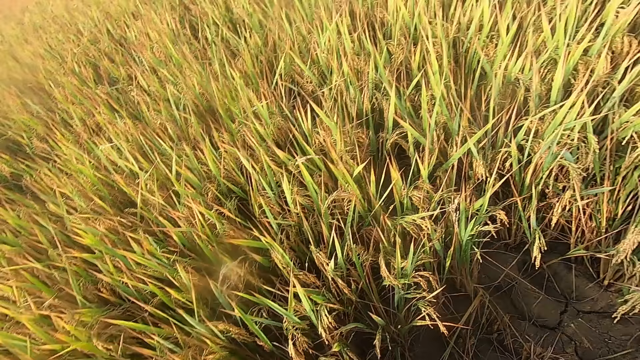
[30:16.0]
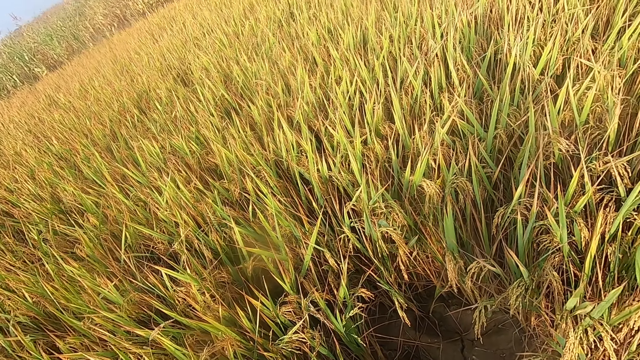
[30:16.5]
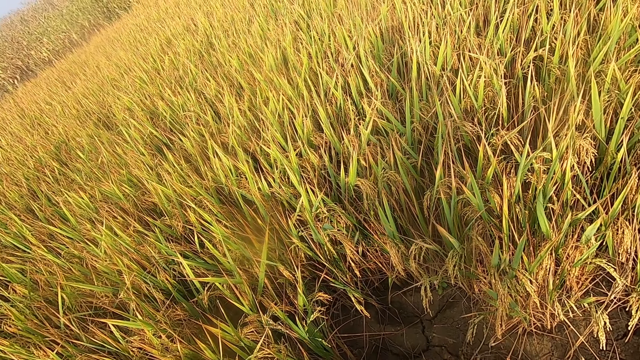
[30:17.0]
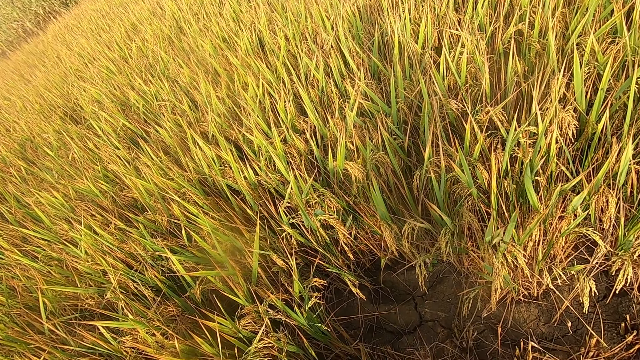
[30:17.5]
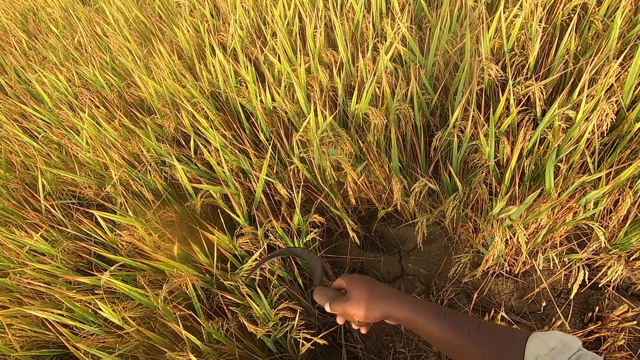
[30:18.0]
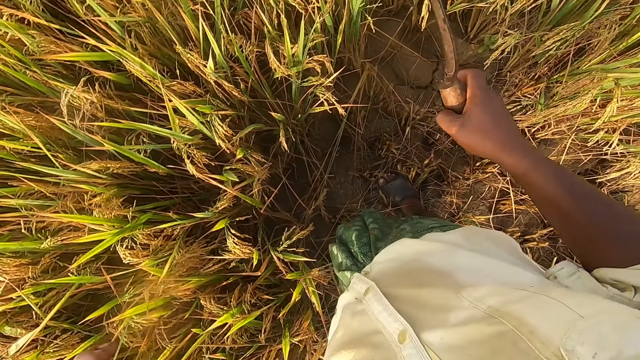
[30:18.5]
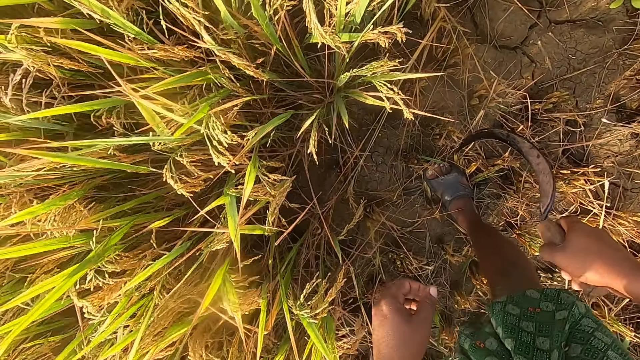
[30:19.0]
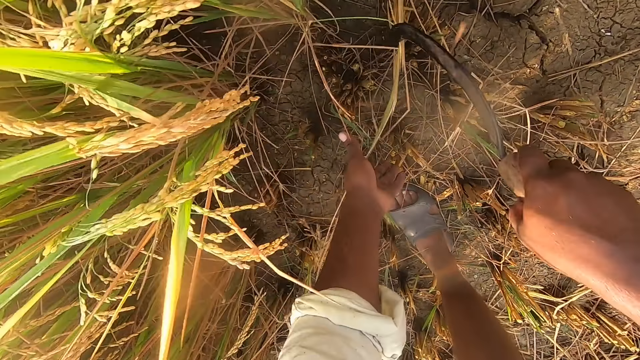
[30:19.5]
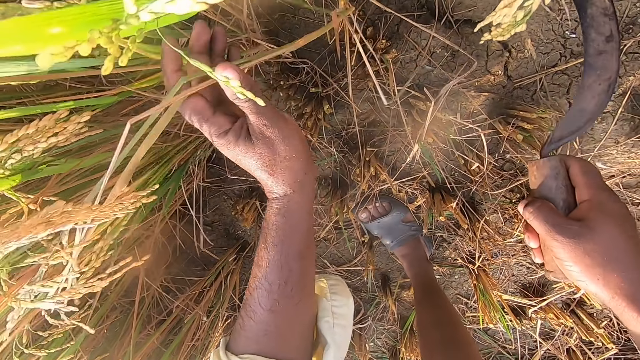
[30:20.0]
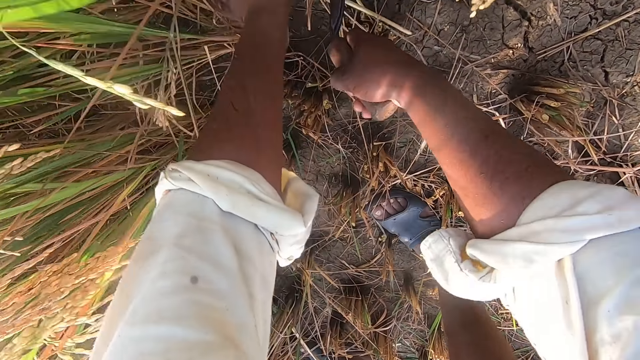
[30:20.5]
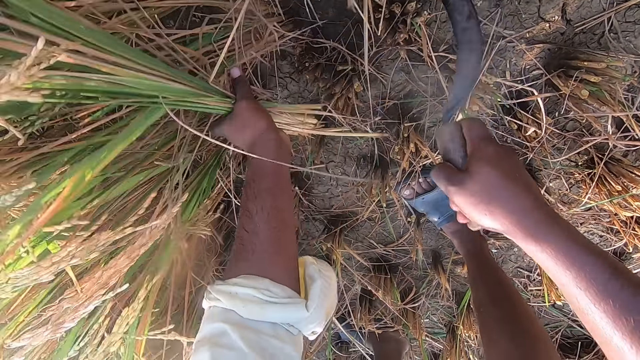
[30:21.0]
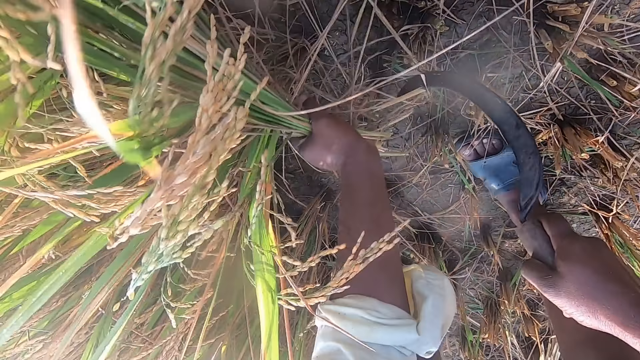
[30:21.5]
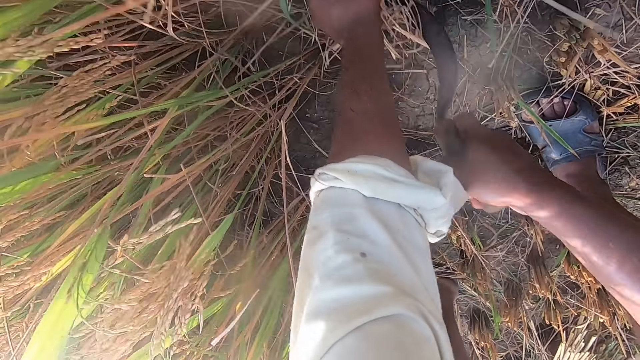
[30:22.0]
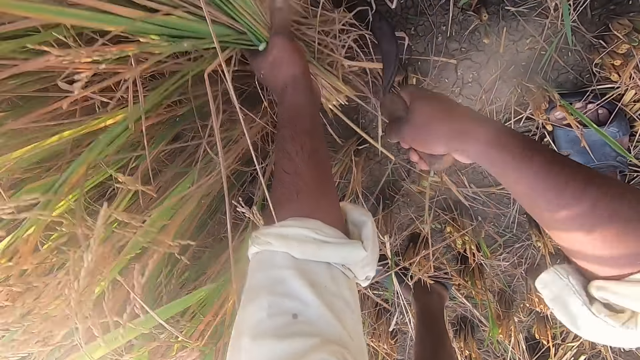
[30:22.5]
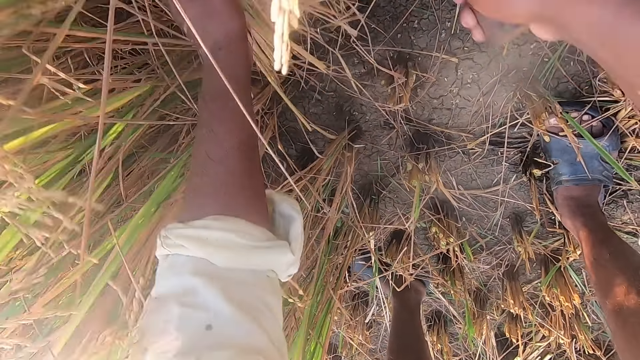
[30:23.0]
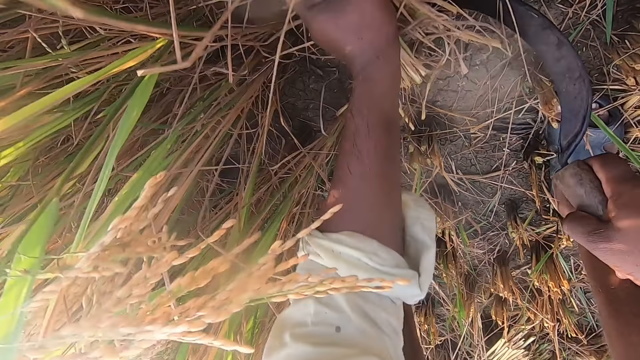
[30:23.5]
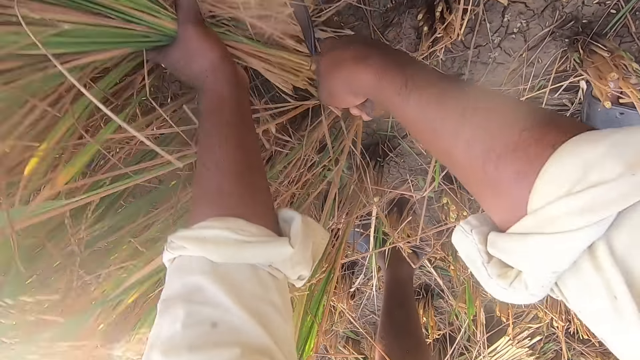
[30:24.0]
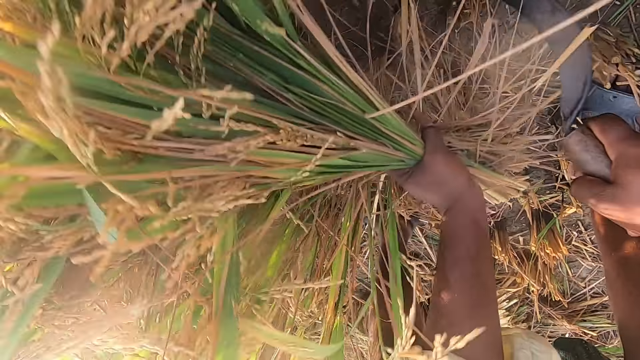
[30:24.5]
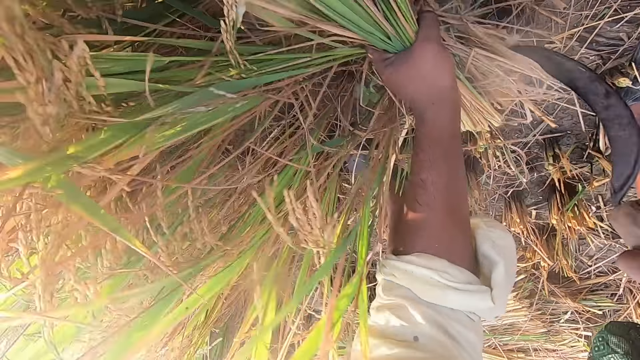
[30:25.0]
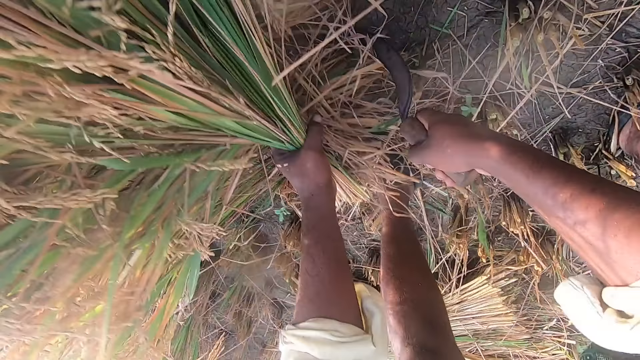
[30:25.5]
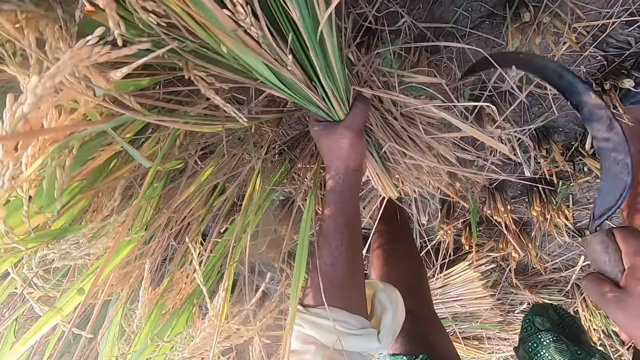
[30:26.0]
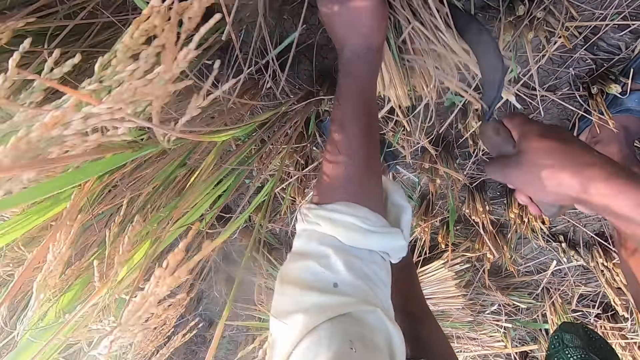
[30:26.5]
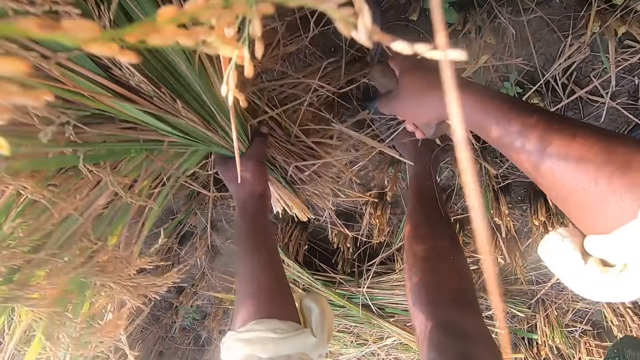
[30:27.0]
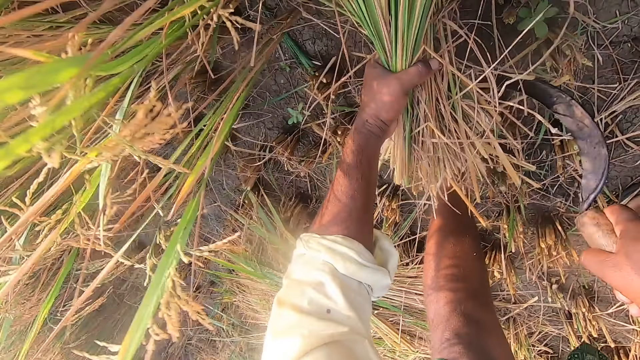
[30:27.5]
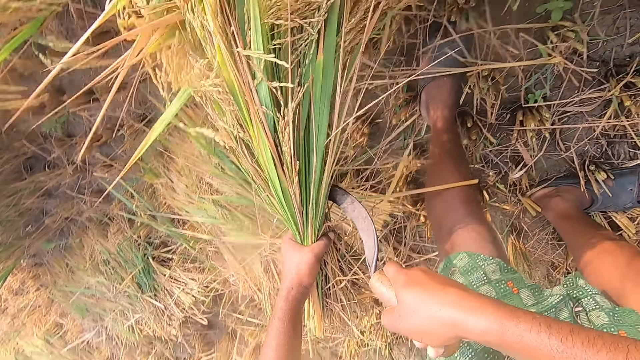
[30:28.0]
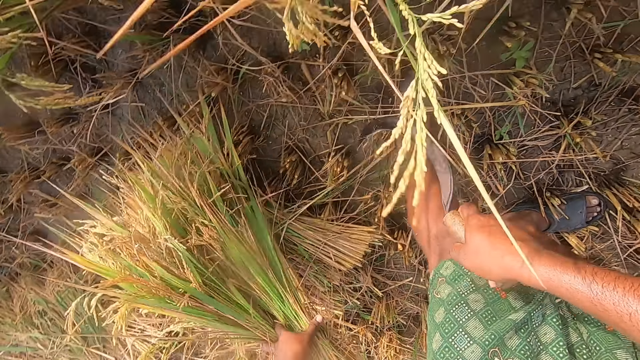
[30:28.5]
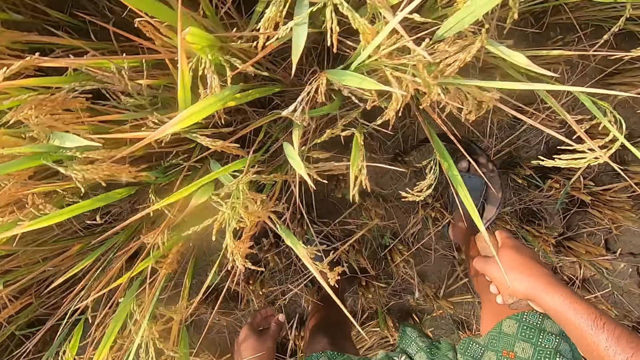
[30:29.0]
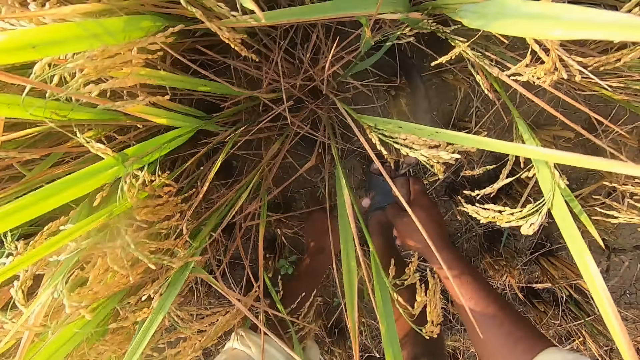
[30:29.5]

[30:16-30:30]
The camera wearer removes the wheat from the ground with a sickle. They drop the wheat on the floor.

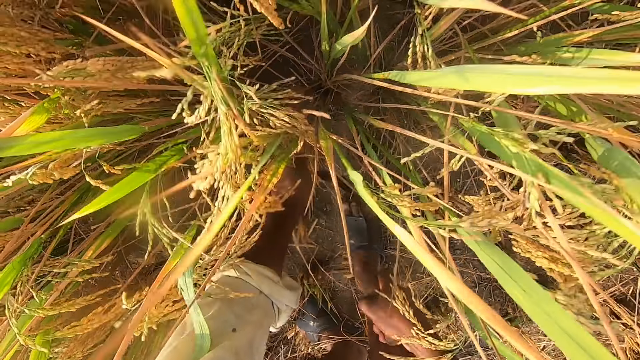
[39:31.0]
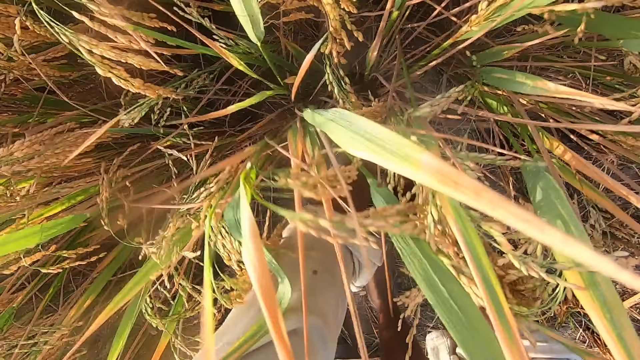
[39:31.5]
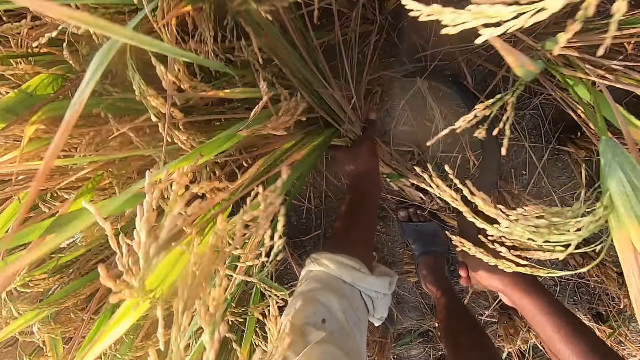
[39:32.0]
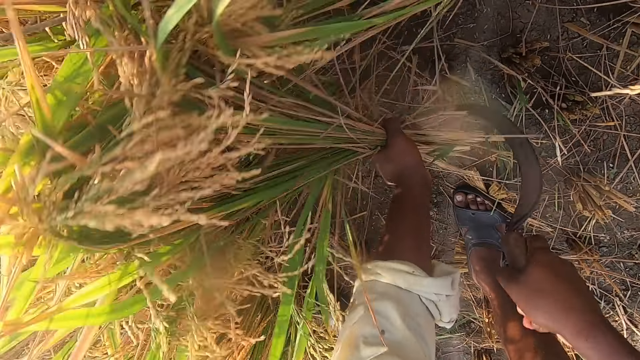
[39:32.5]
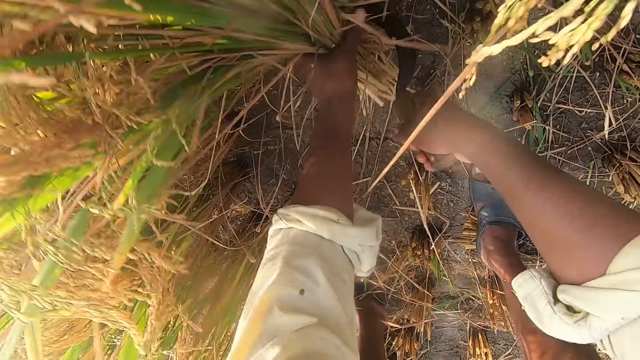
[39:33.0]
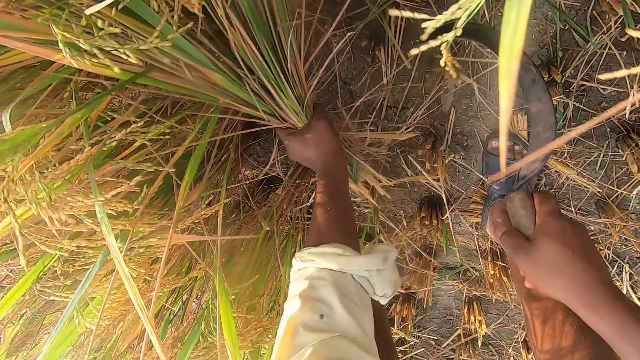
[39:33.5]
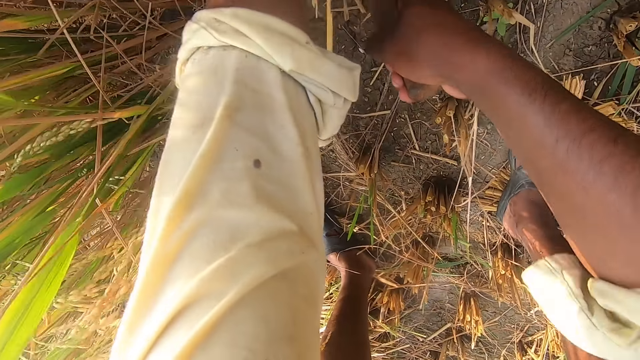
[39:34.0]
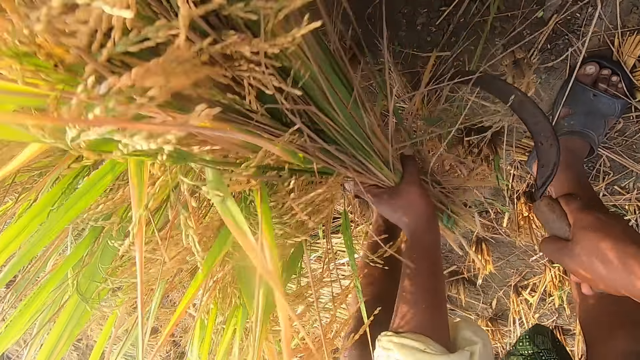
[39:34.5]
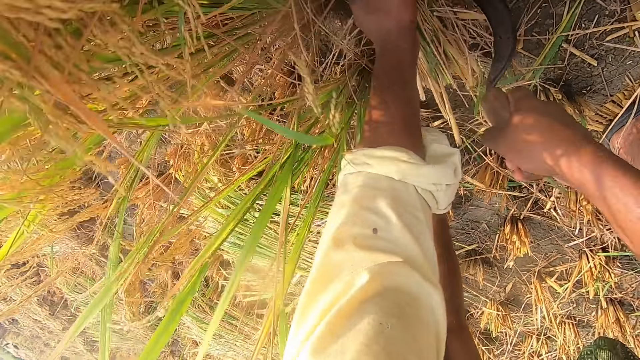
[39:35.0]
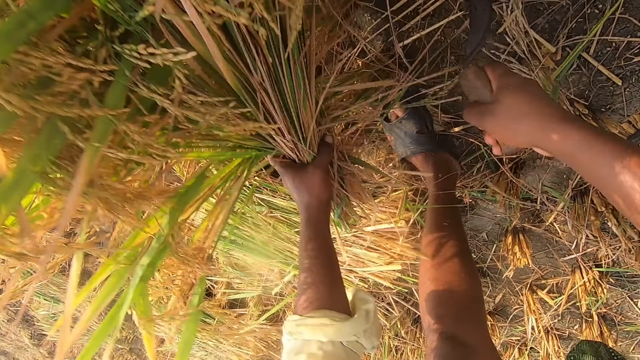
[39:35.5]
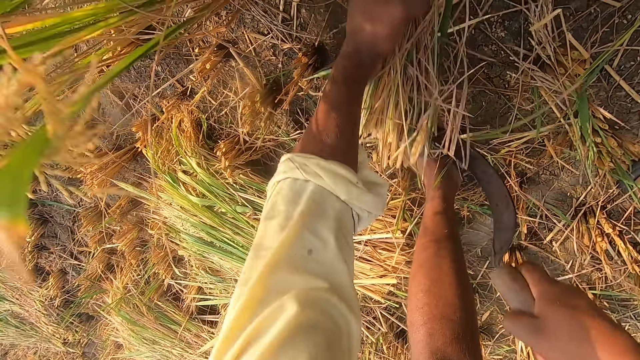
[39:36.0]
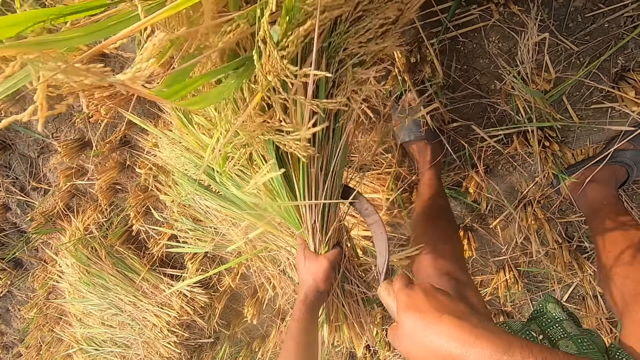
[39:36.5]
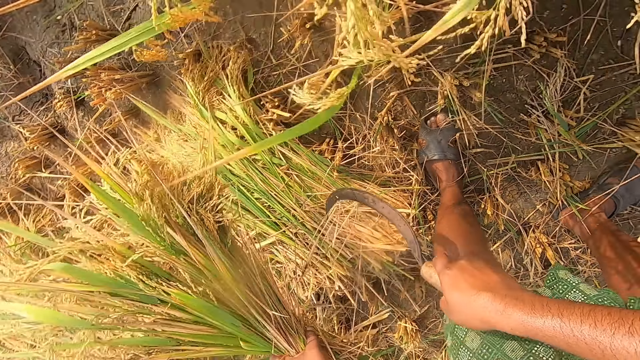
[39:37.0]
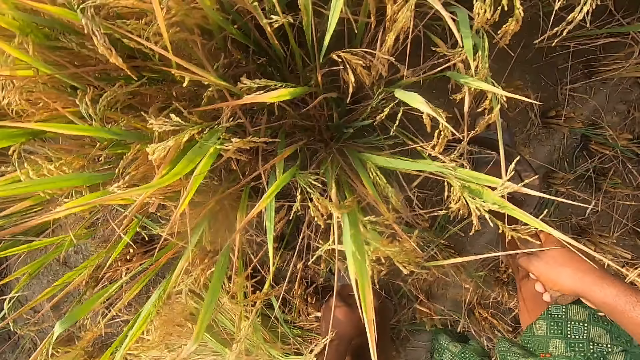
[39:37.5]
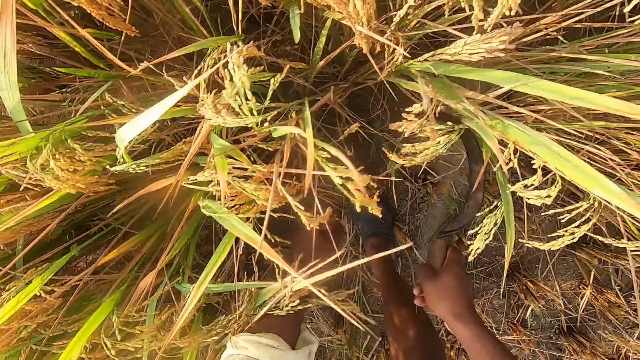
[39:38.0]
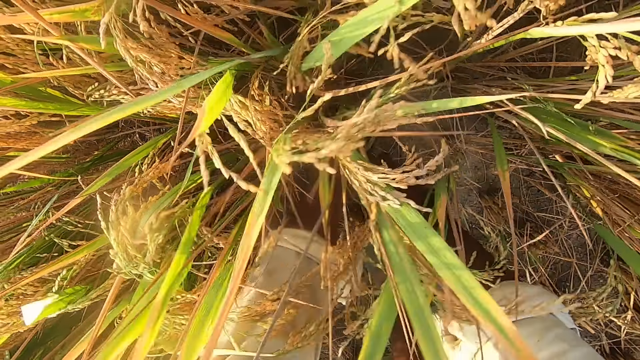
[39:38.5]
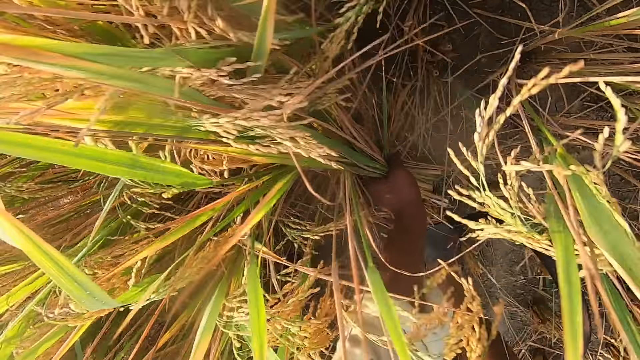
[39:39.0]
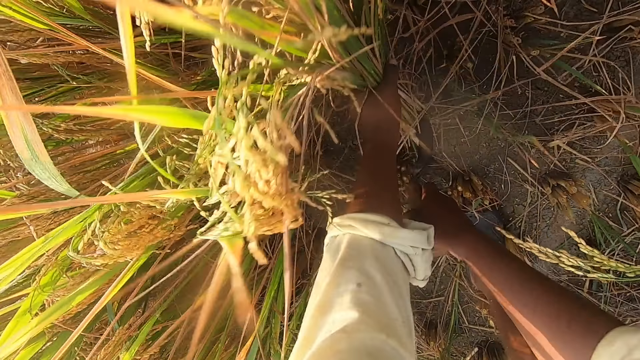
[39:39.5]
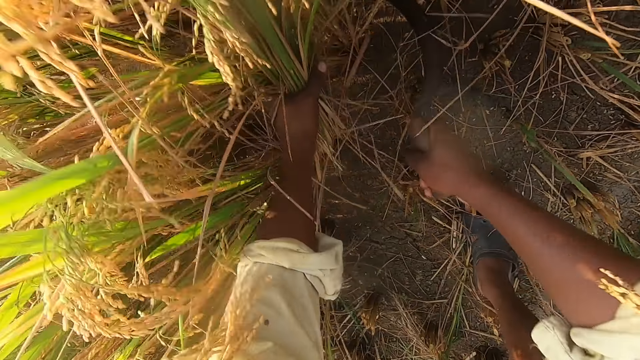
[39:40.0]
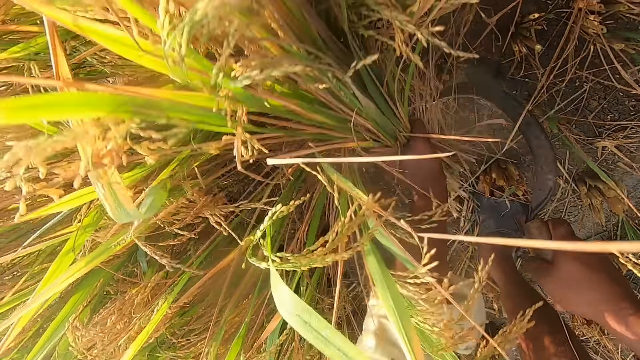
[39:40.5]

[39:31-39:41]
The camera wearer removes the wheat from the ground with a sickle. They drop the wheat on the floor. They remove the wheat from the ground with a sickle.
